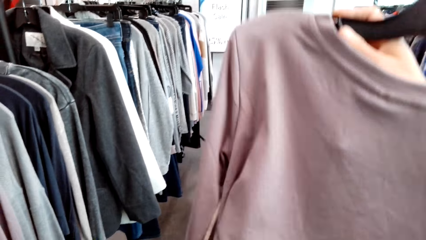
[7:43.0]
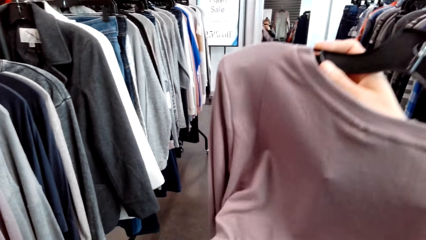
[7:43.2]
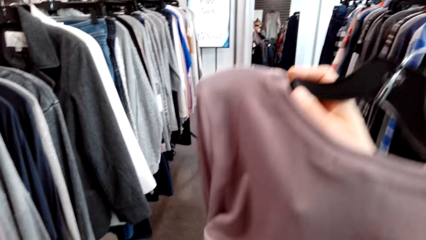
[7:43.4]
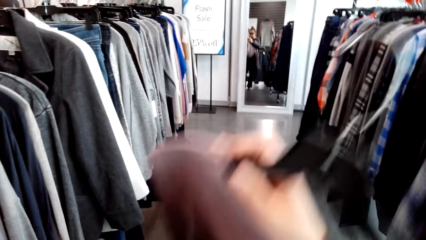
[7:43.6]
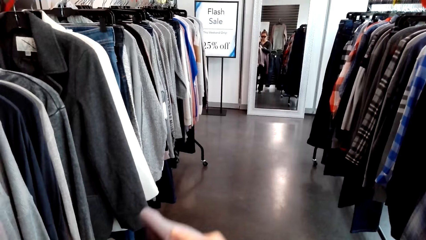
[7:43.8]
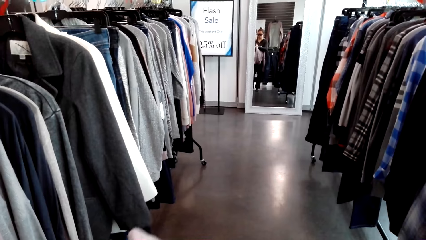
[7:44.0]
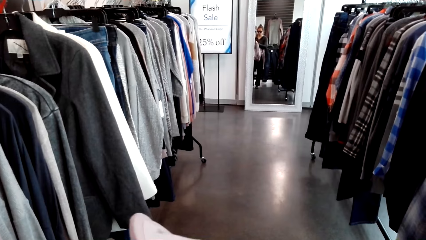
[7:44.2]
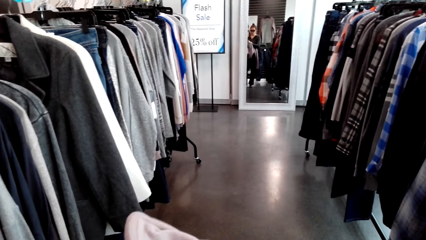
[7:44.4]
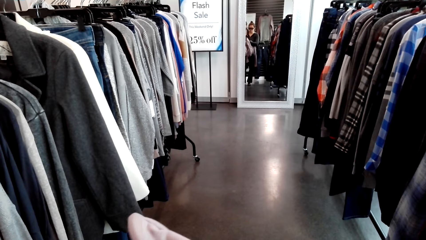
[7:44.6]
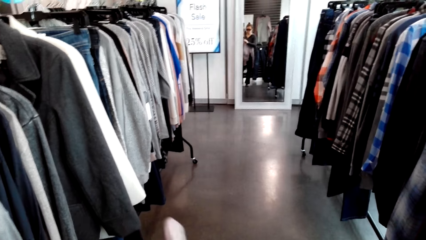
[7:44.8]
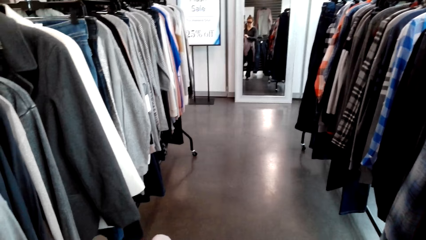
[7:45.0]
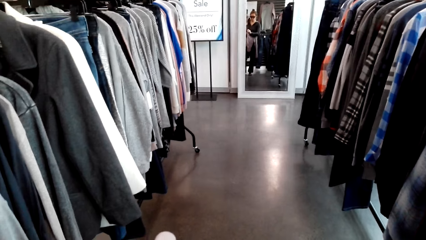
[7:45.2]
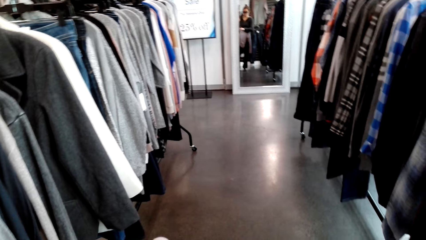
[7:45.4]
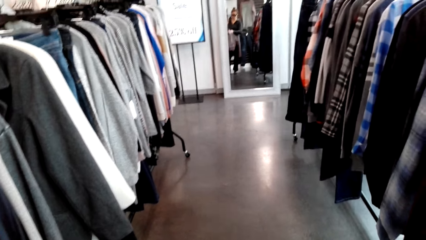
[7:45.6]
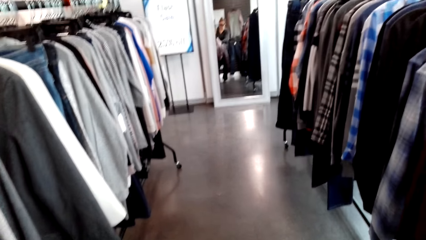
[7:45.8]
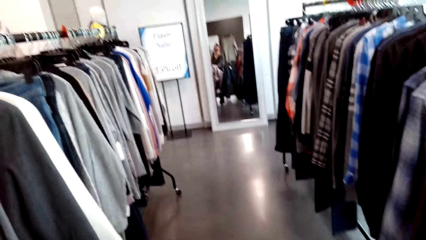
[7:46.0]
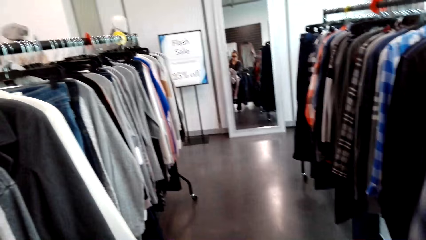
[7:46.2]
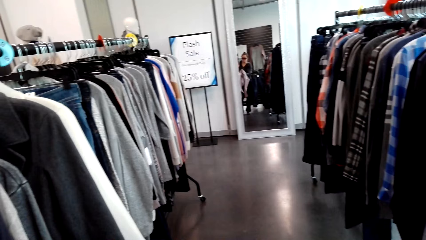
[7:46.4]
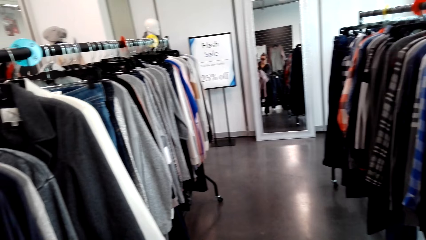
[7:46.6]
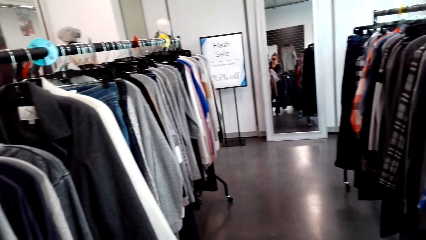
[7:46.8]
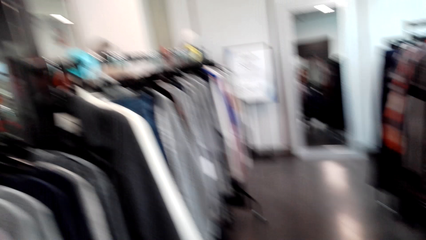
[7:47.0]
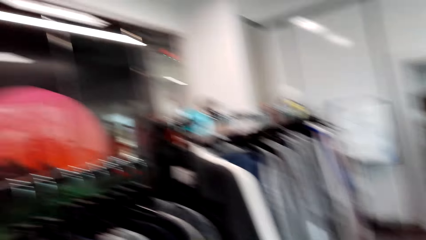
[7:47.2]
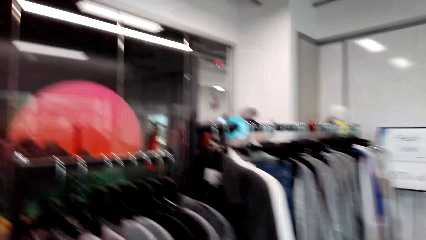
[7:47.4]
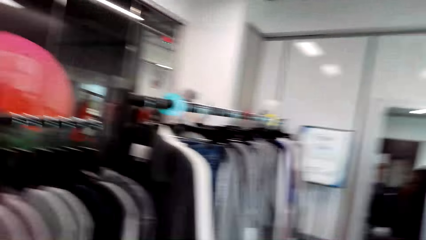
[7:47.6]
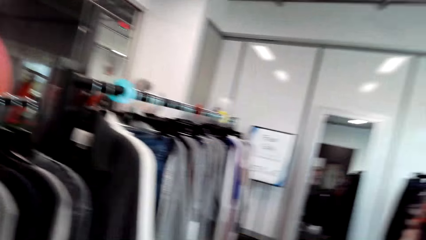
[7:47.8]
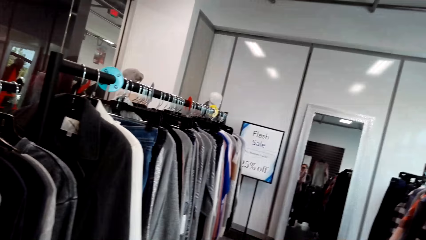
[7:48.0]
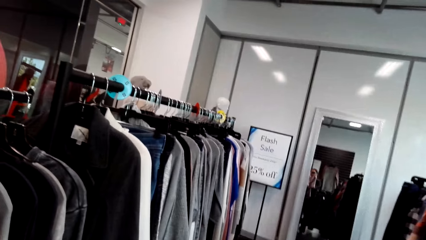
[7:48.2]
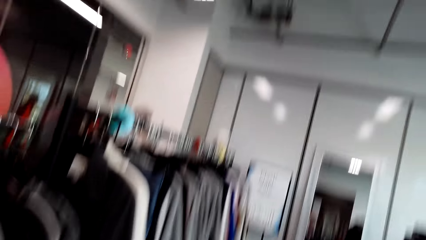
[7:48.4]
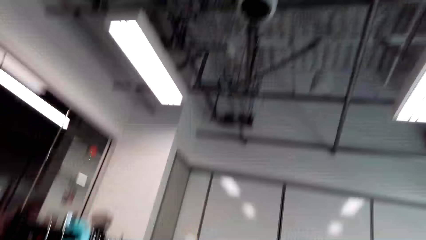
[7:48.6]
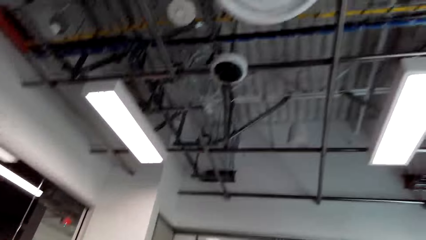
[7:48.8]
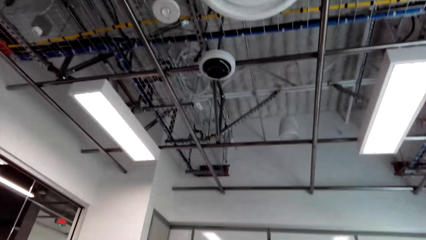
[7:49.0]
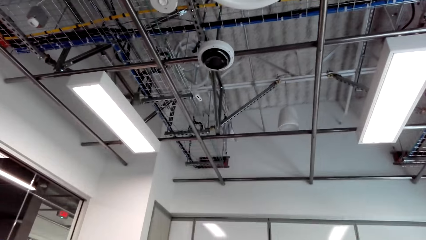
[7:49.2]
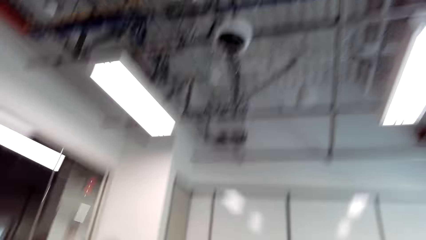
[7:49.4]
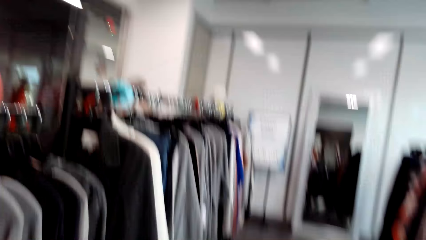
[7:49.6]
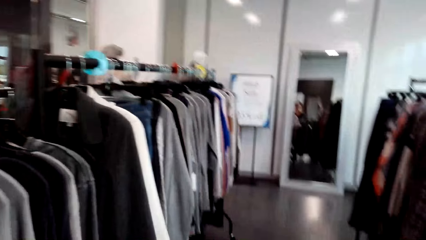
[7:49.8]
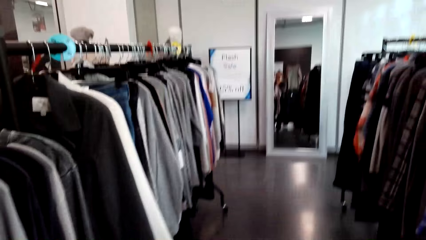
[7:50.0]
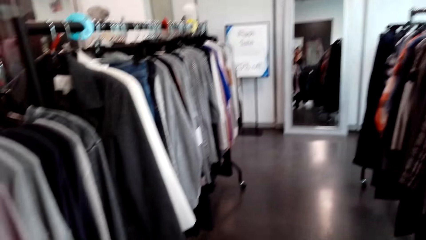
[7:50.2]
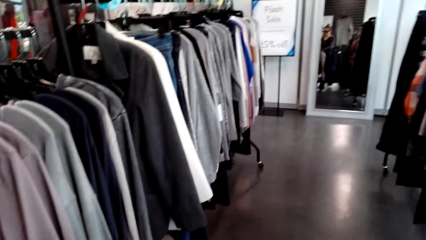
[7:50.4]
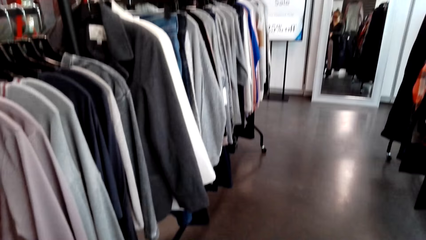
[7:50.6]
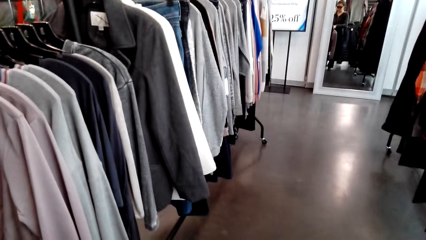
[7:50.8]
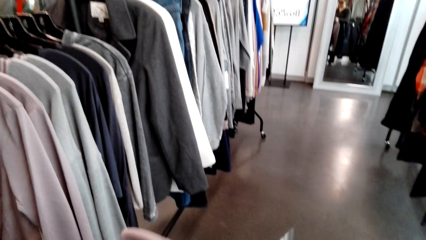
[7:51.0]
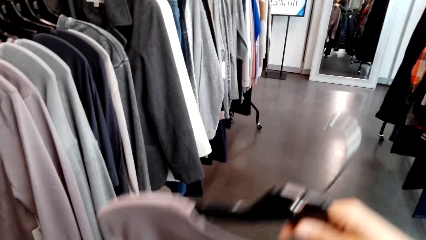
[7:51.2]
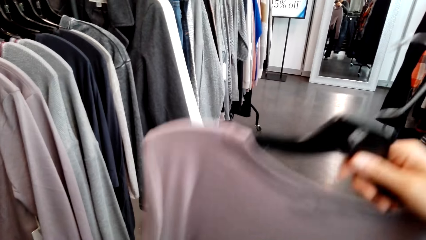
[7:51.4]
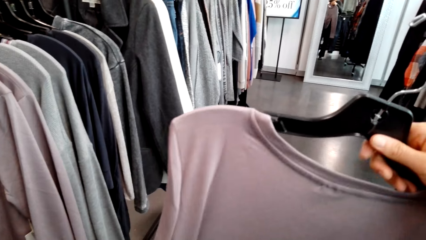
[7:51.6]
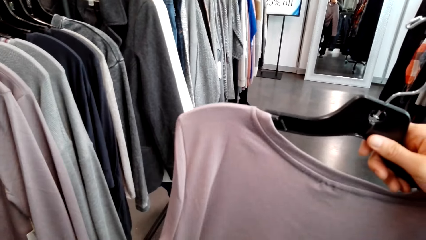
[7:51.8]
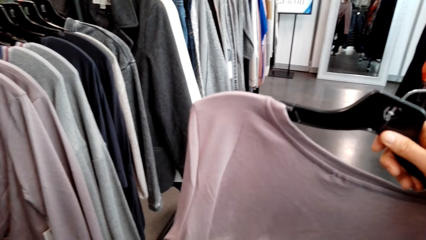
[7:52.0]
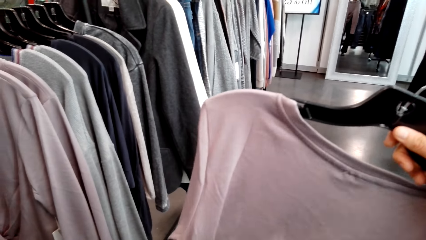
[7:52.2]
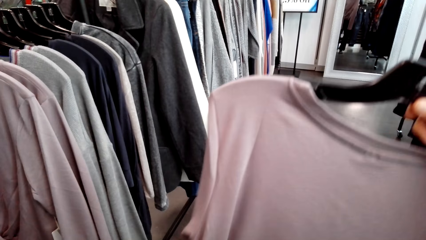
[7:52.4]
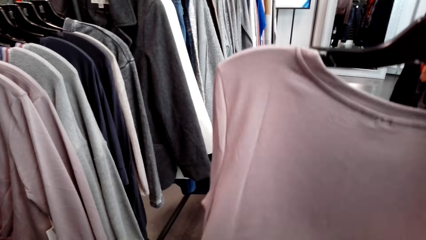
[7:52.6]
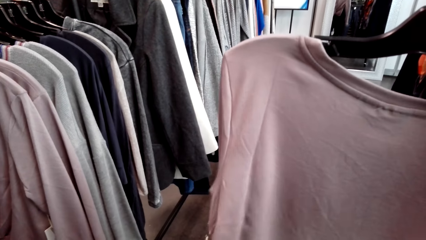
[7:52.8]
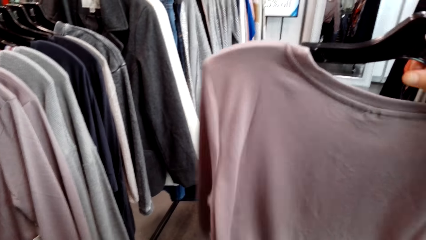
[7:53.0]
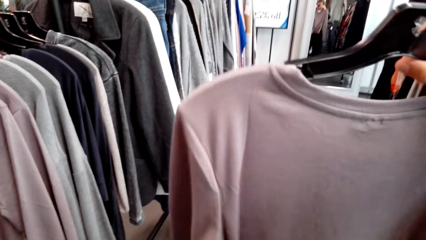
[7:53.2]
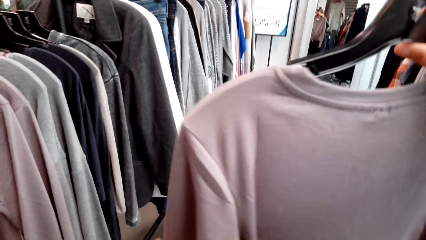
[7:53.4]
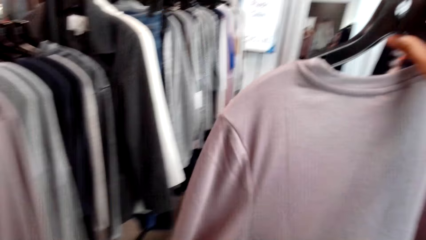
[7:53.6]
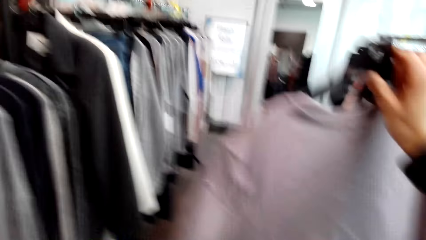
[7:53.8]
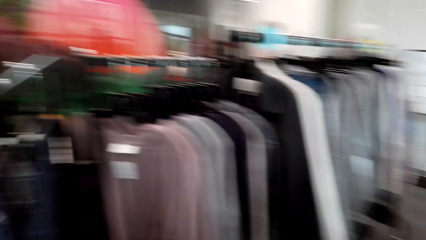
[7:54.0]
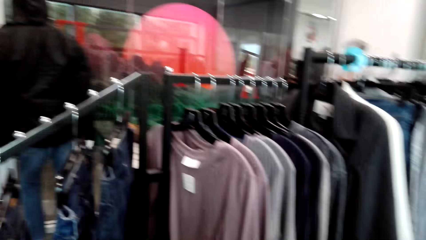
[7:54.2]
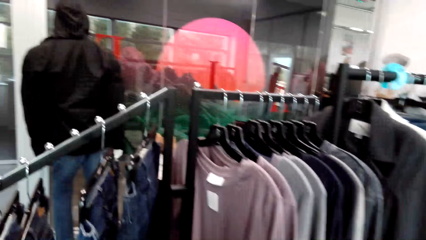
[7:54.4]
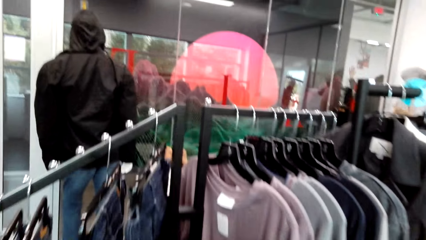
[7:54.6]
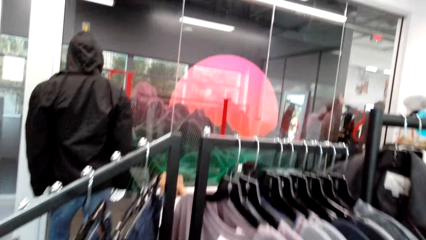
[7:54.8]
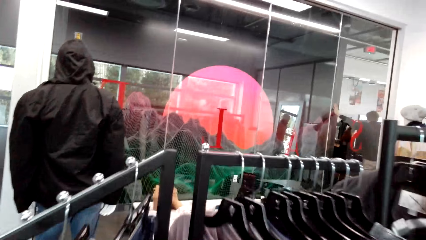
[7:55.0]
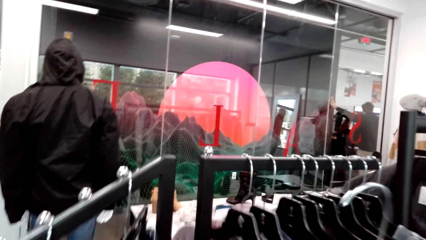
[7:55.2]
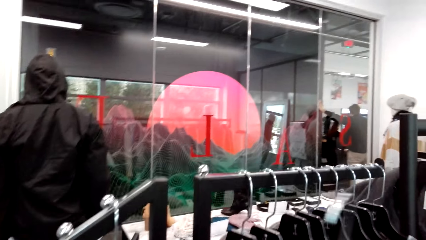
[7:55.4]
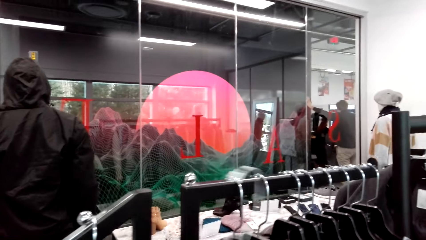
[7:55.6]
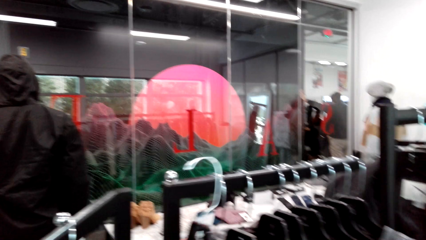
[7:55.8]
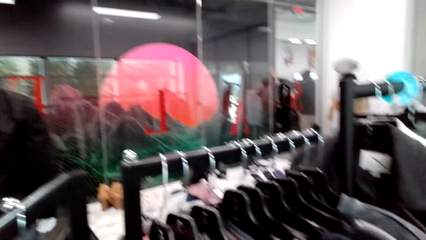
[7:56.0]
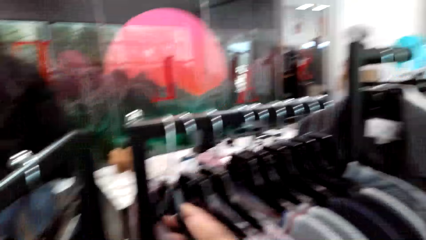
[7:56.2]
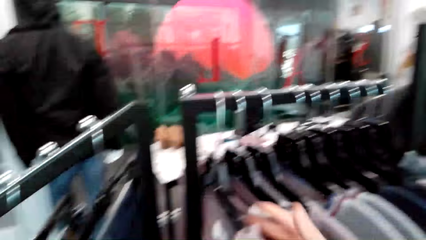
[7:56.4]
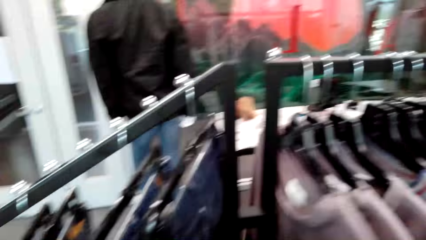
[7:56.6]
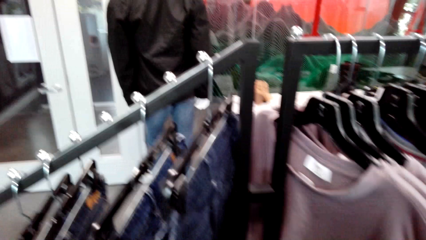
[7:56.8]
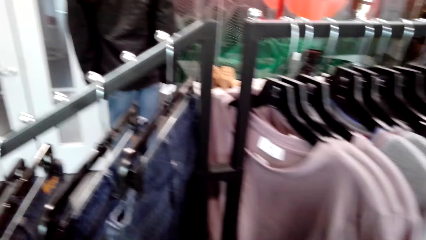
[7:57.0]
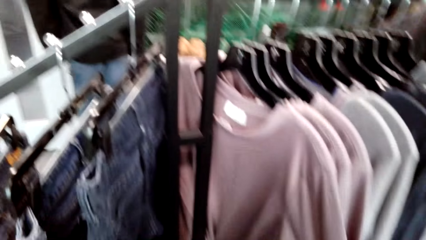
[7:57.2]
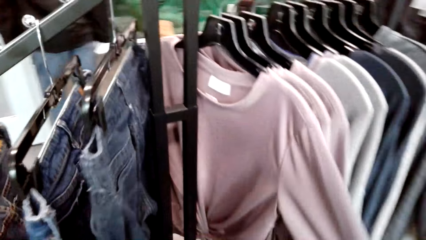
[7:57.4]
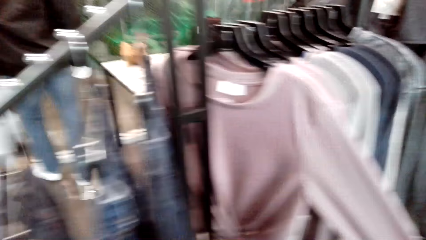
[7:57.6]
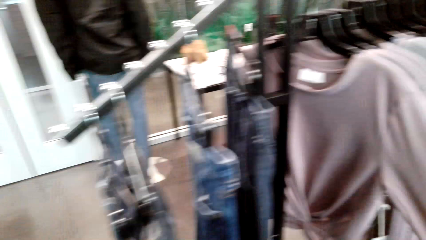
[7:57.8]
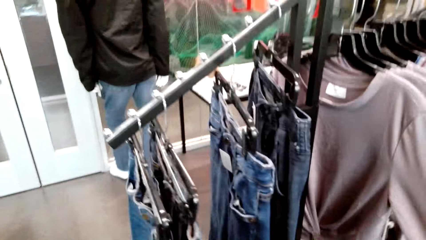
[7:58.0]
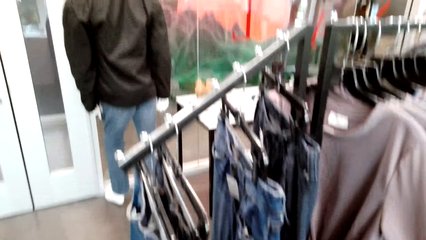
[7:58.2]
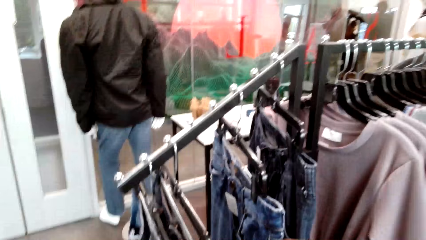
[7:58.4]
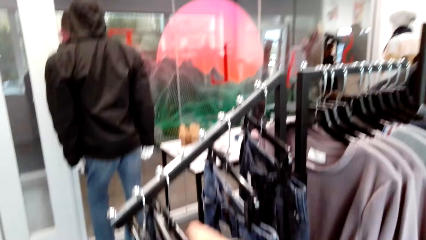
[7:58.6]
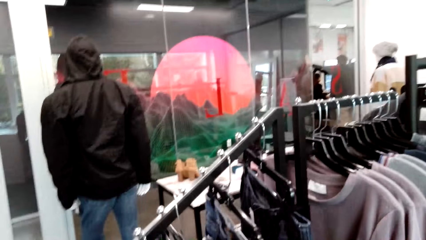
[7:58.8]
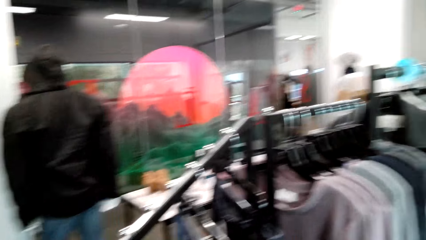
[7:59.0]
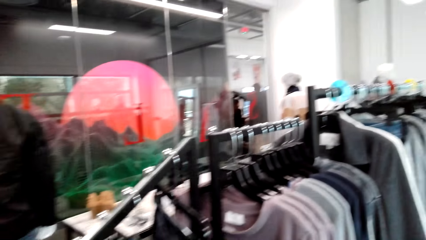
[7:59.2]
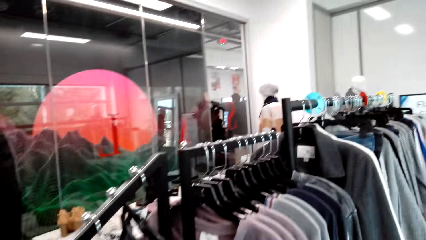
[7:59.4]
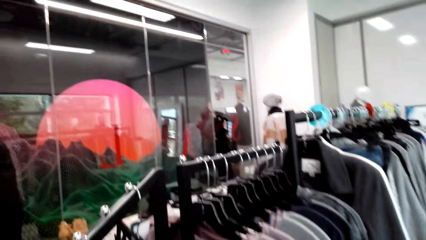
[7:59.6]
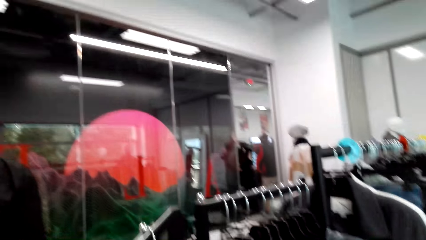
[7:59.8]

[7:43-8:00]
The camera wearer walks around. They lift a hanger. They walk around. They put the cloth on the hanger.
